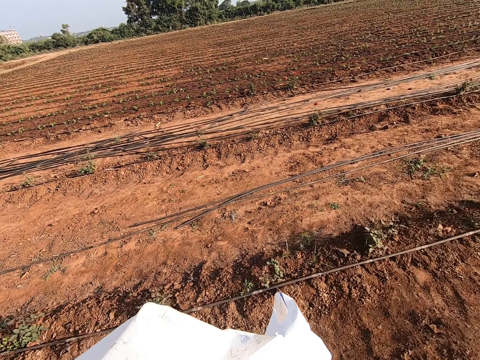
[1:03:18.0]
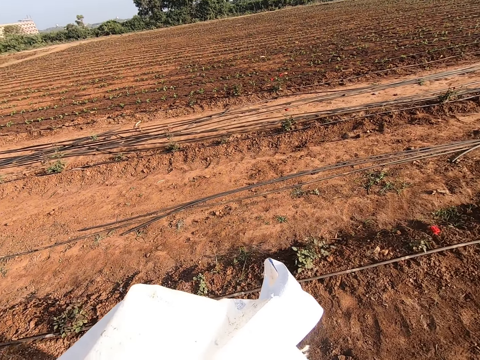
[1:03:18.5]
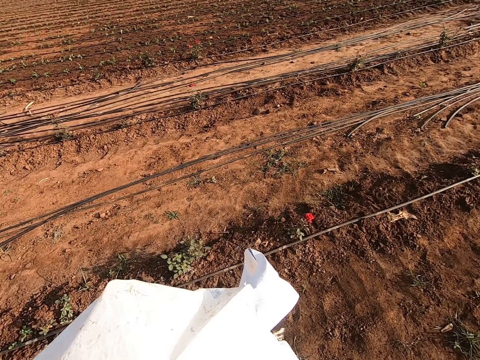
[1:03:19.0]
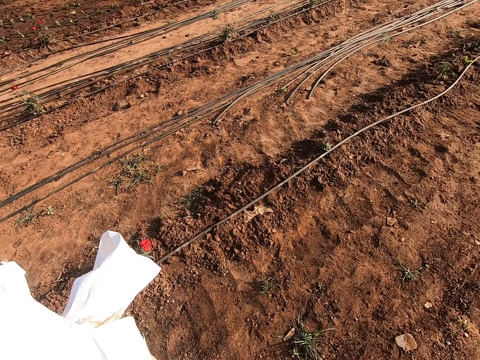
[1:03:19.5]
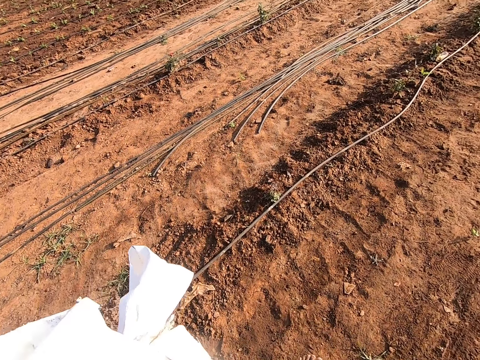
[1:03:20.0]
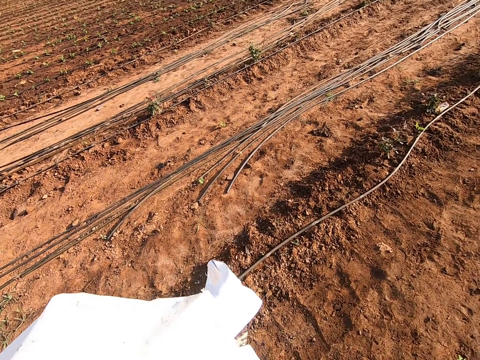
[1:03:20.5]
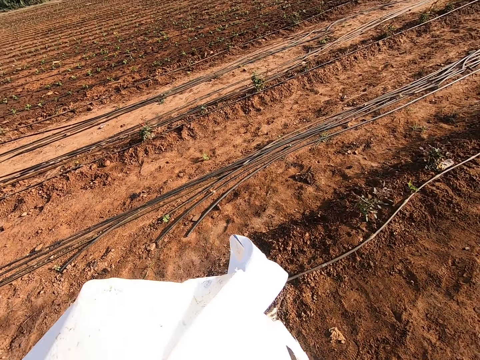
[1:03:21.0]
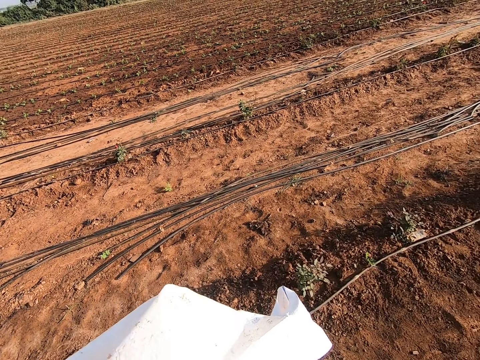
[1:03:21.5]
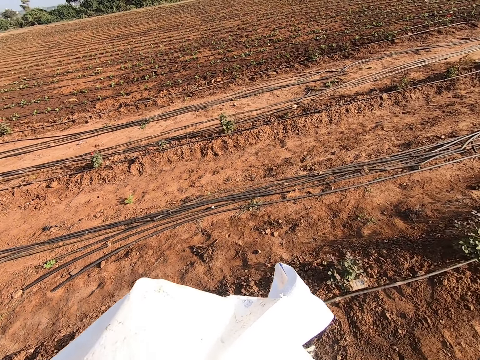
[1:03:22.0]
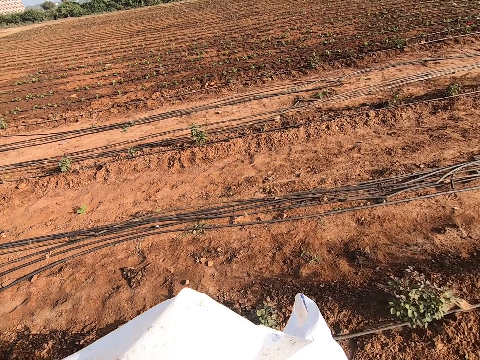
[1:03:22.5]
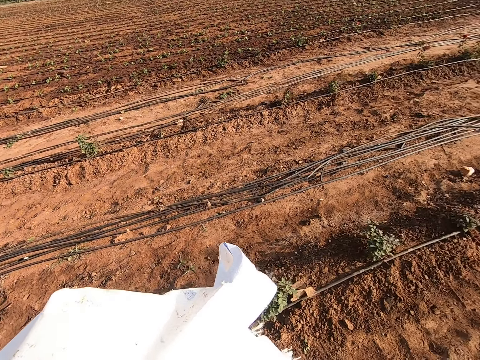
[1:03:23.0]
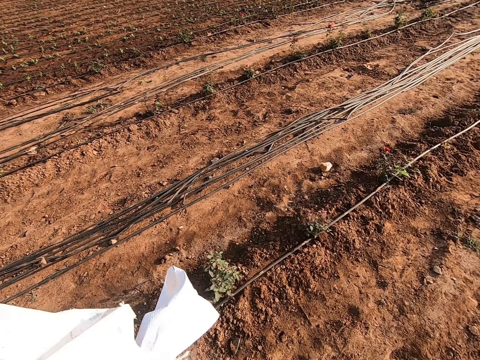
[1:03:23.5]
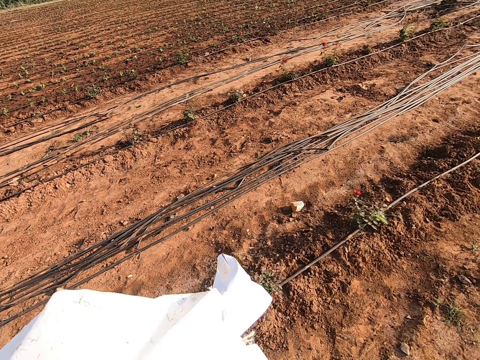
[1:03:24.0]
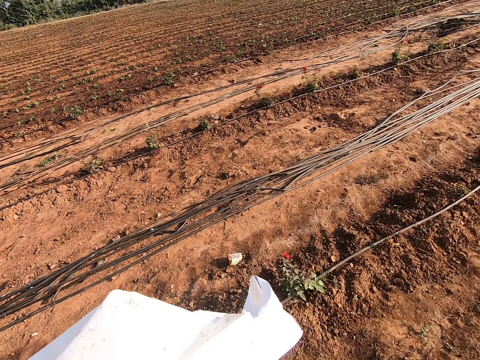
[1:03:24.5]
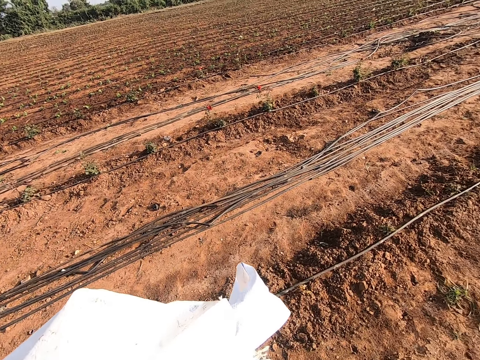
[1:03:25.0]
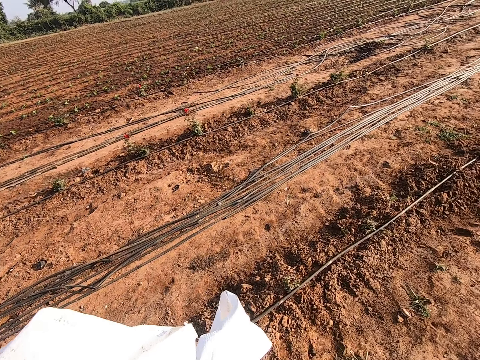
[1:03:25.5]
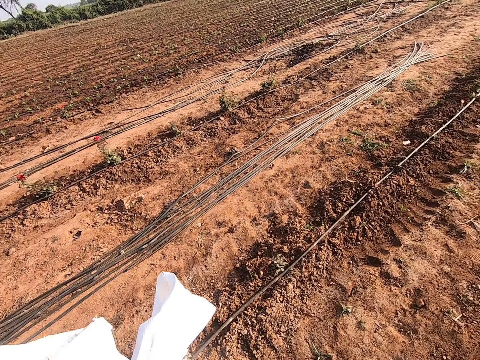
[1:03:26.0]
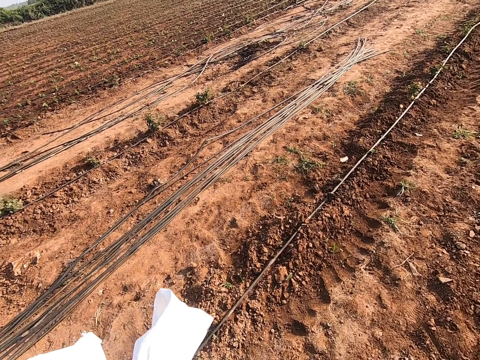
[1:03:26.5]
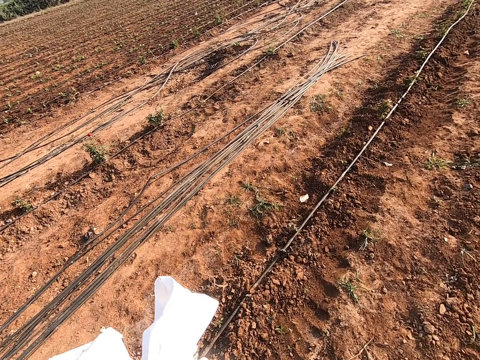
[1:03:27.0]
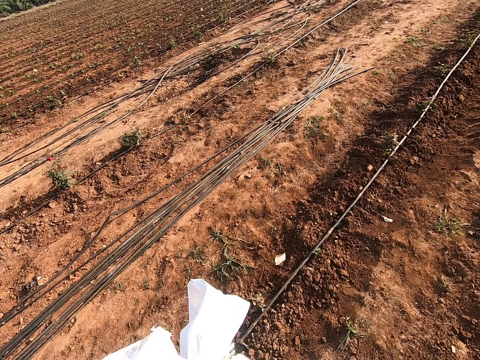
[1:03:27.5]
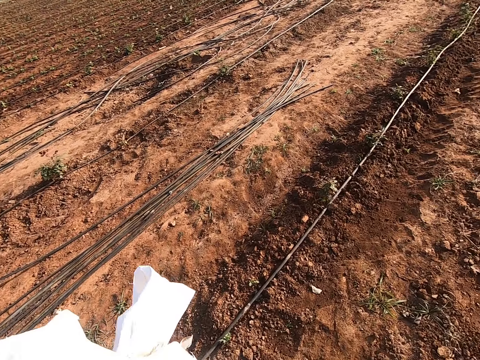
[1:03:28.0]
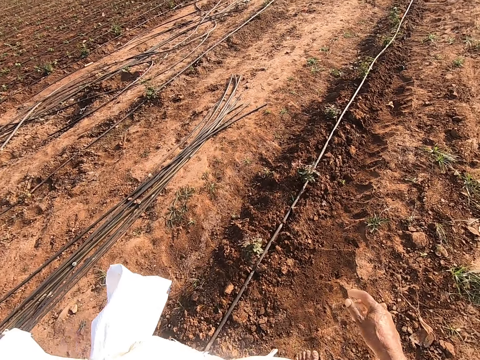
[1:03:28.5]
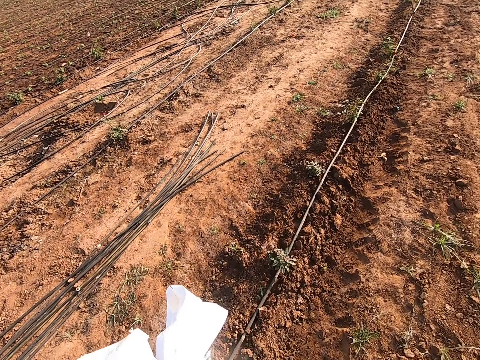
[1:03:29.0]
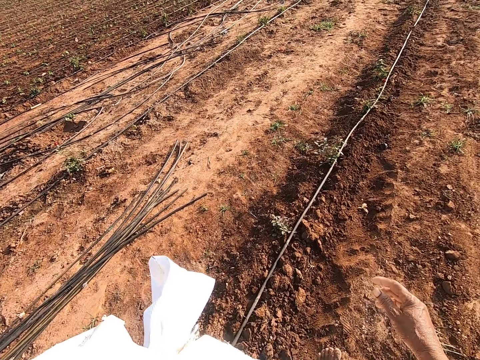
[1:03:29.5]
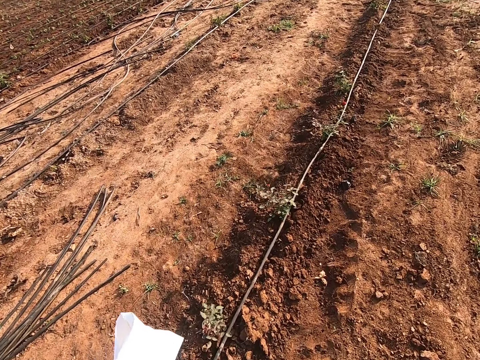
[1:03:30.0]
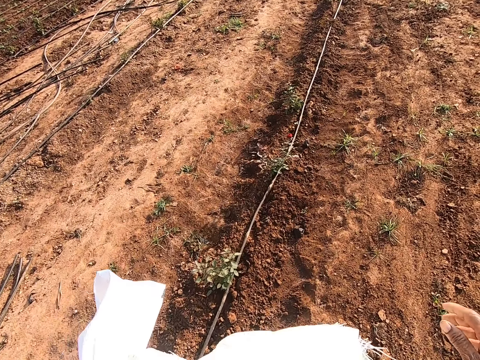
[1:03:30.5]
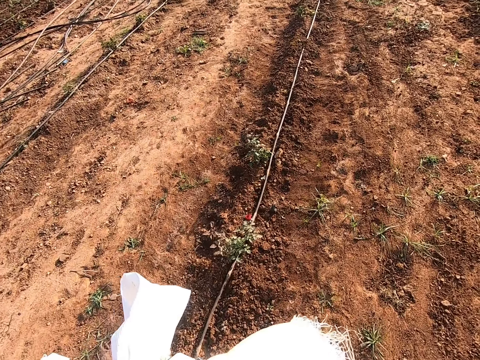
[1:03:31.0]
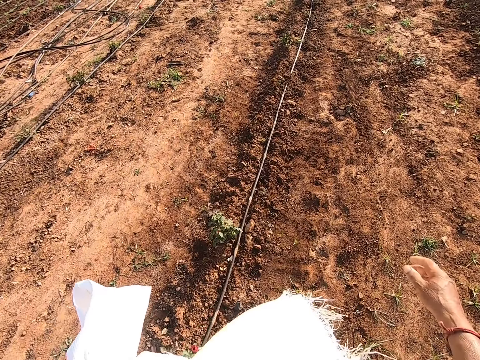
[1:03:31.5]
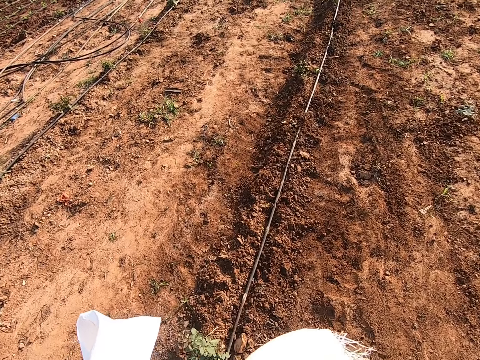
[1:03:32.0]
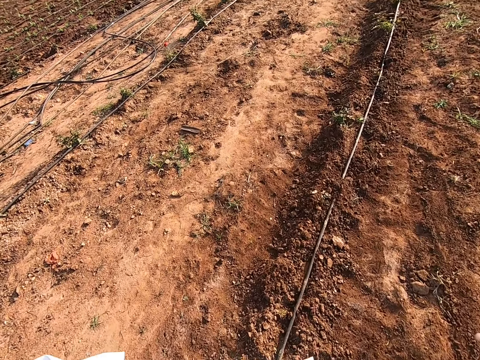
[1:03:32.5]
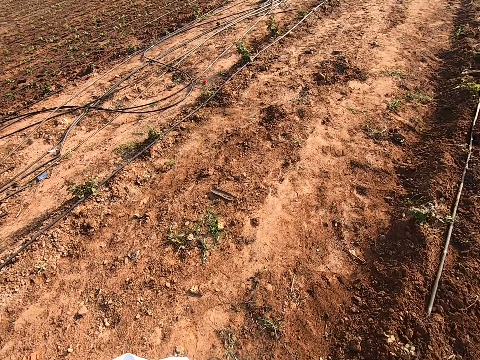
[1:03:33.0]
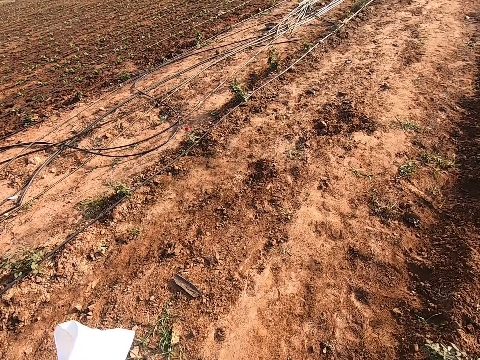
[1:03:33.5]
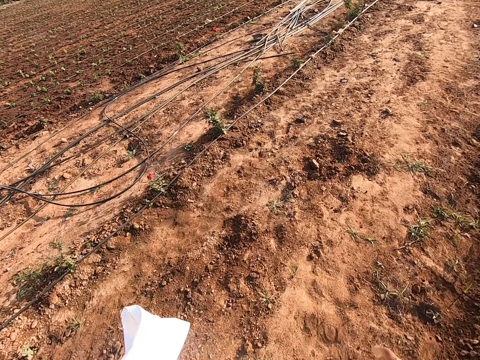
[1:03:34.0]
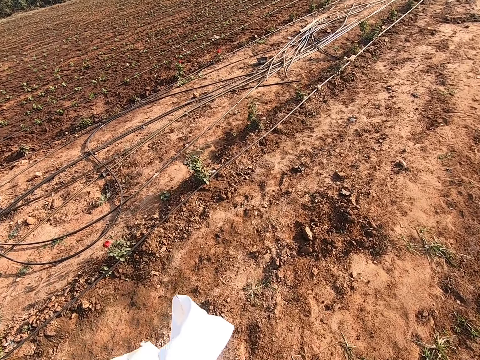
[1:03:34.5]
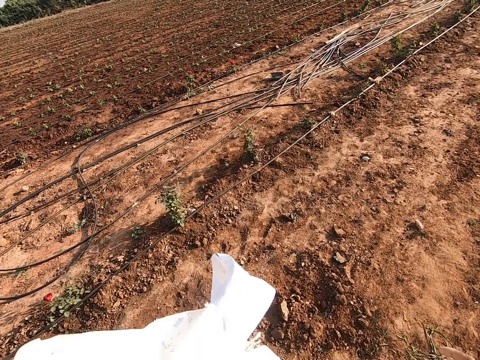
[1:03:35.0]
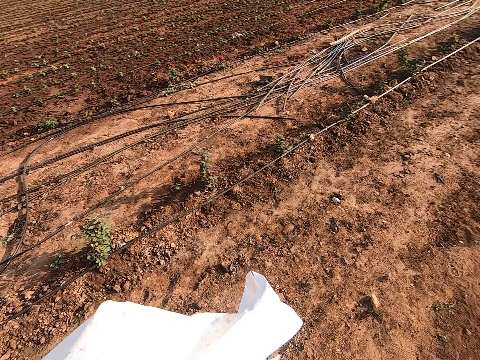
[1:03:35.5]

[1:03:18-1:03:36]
The camera wearer walks in the garden repeatedly.

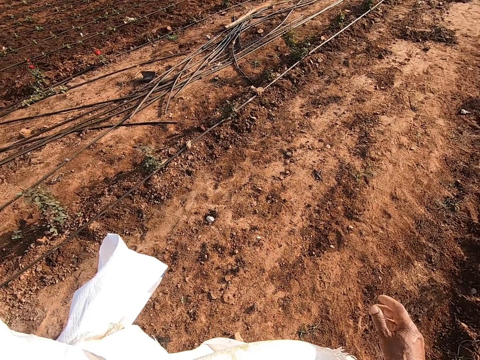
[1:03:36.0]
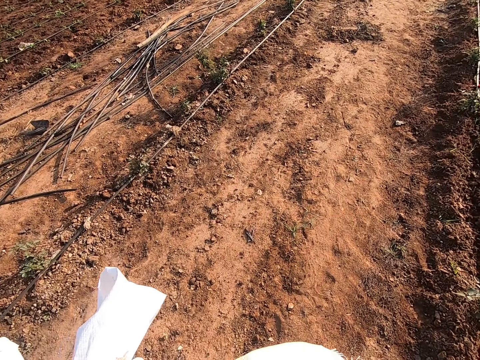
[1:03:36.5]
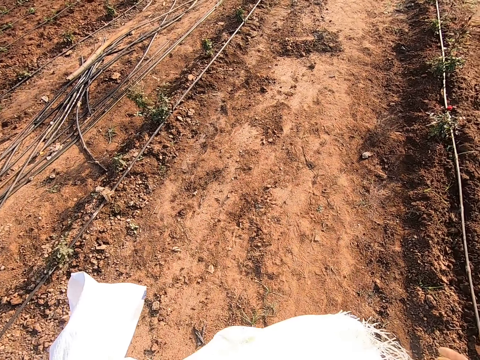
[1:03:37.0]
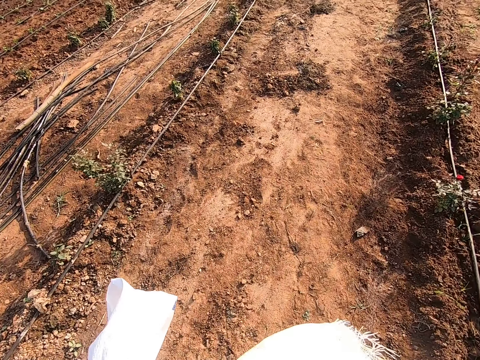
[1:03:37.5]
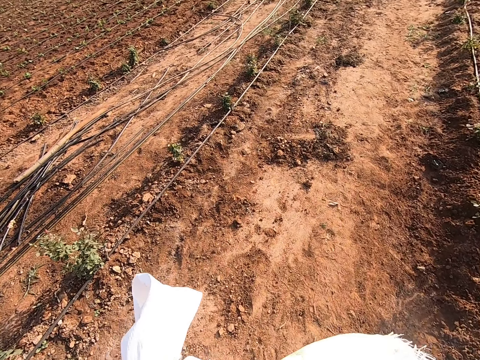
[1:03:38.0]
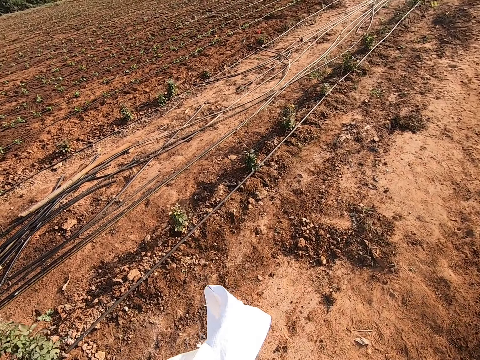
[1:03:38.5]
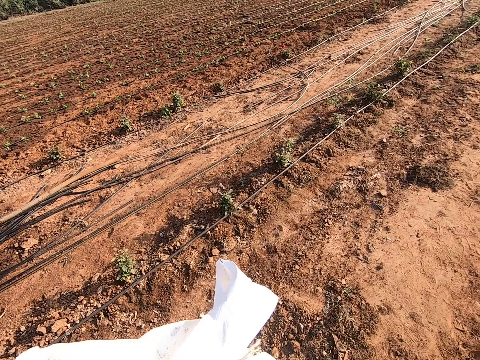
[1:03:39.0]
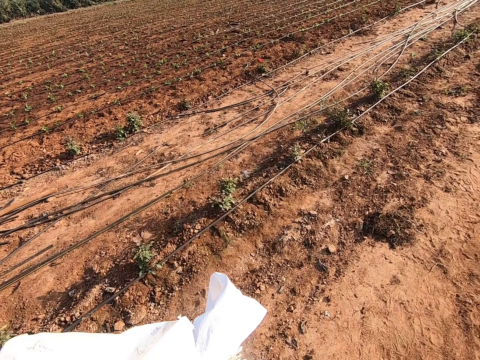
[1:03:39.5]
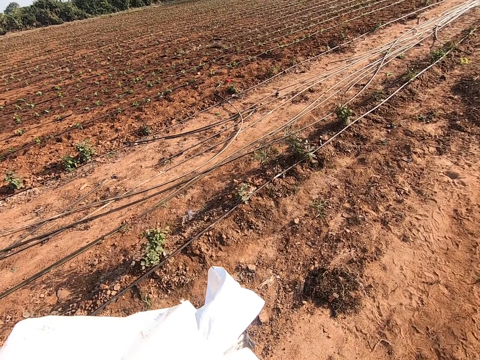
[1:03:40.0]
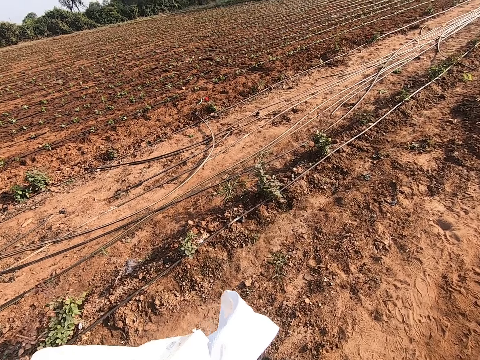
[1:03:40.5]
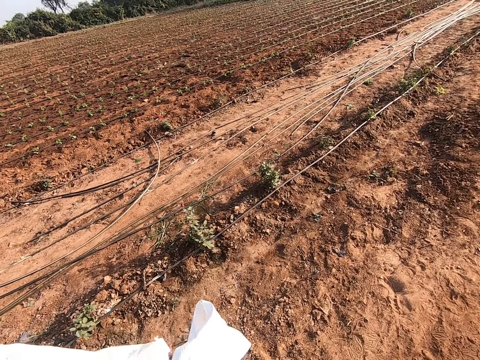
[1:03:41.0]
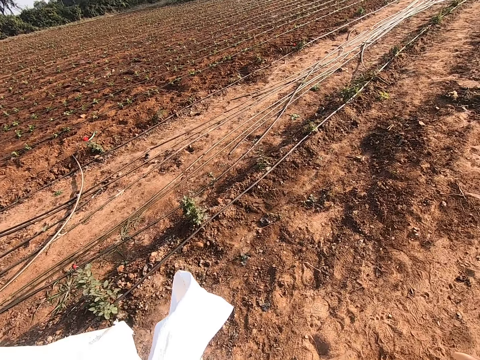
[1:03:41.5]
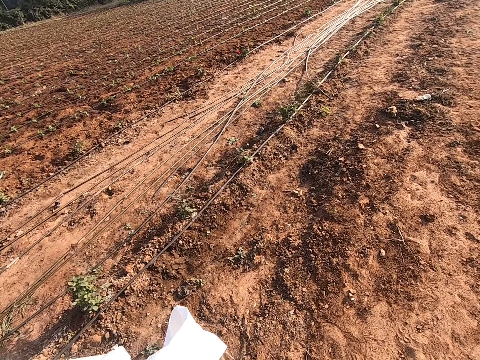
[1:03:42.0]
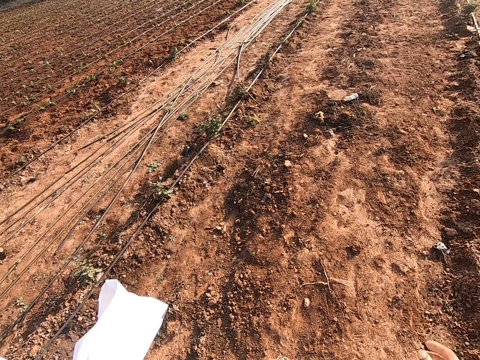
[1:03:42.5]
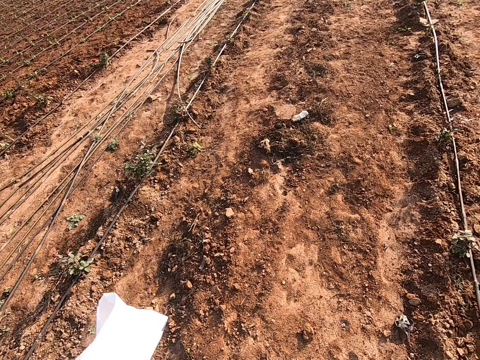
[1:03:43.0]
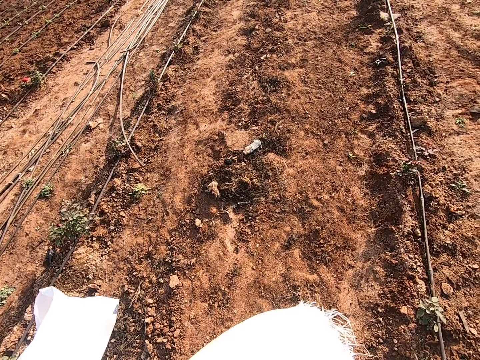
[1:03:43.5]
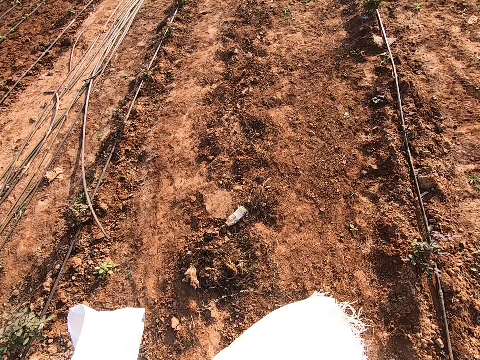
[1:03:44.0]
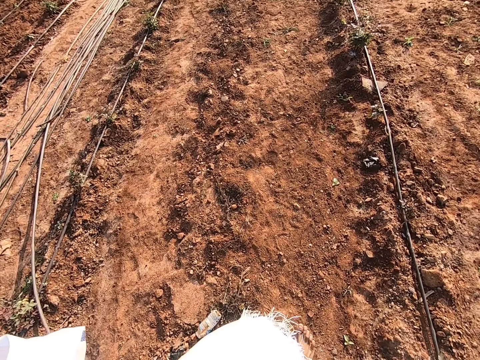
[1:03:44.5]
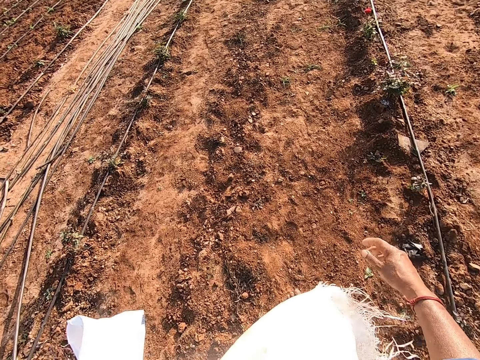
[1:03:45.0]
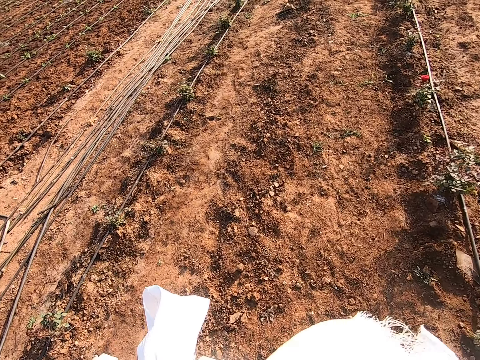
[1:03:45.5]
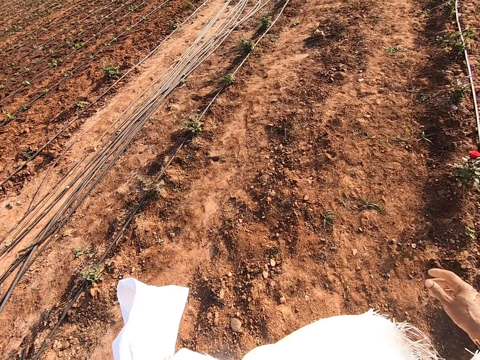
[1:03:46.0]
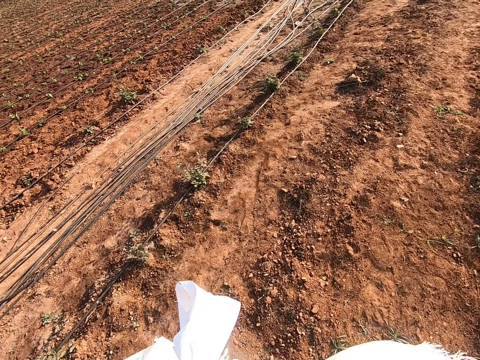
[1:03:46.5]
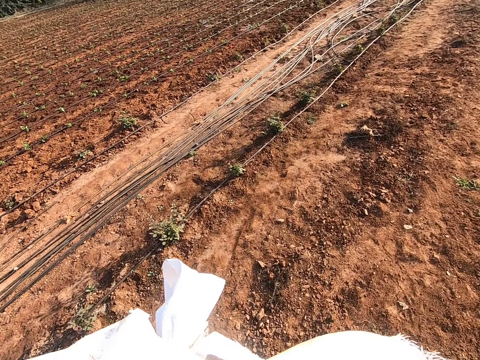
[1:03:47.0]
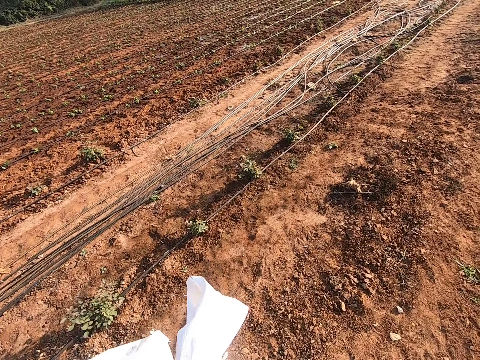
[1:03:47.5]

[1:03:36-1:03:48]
The camera wearer walks in the garden repeatedly.
